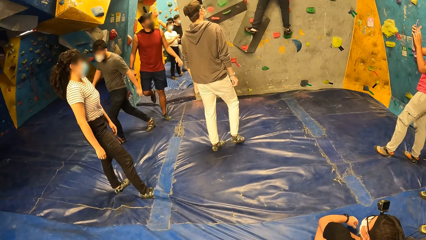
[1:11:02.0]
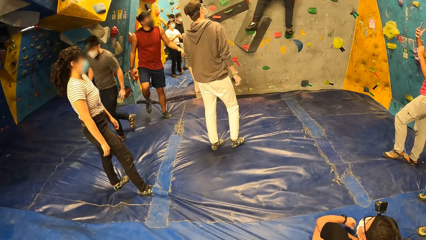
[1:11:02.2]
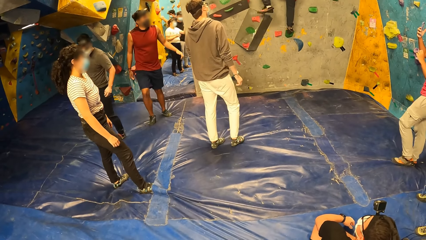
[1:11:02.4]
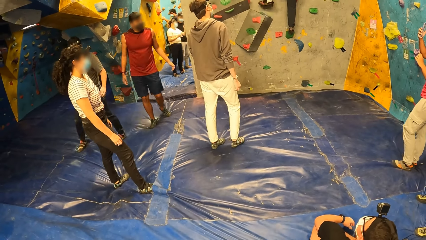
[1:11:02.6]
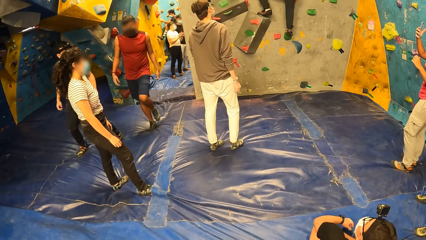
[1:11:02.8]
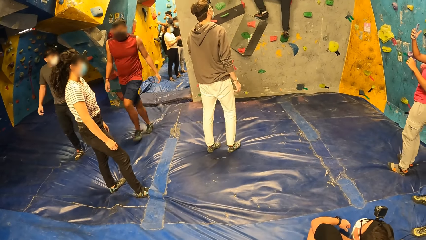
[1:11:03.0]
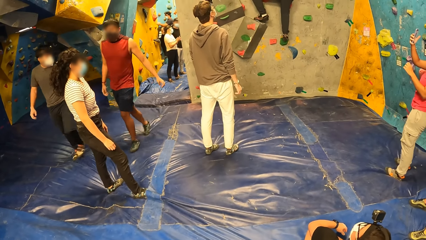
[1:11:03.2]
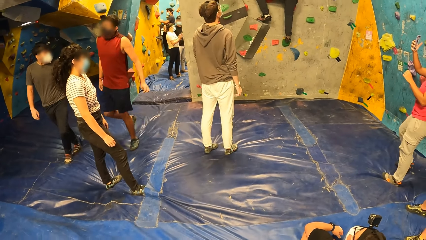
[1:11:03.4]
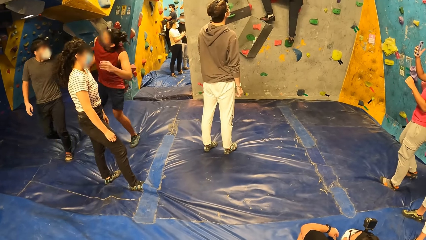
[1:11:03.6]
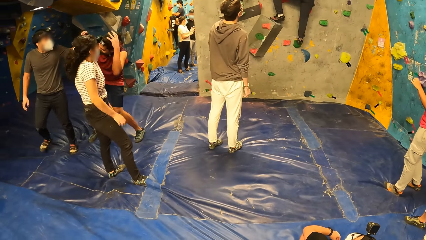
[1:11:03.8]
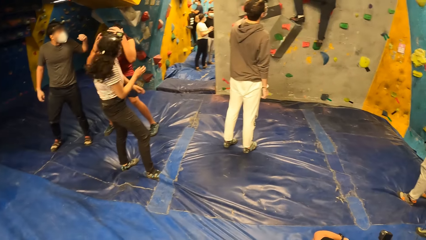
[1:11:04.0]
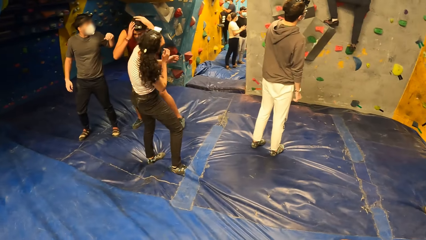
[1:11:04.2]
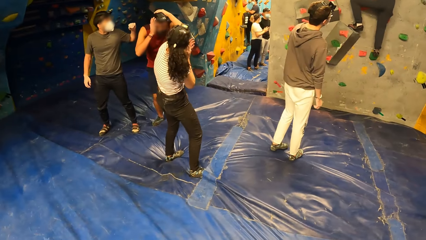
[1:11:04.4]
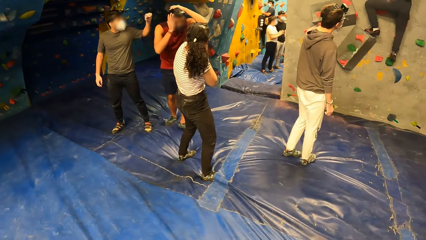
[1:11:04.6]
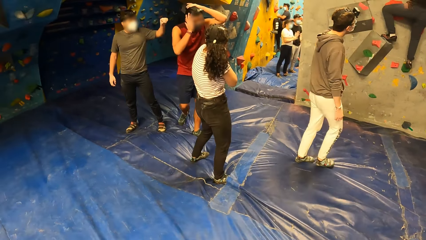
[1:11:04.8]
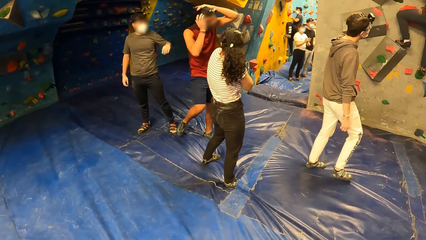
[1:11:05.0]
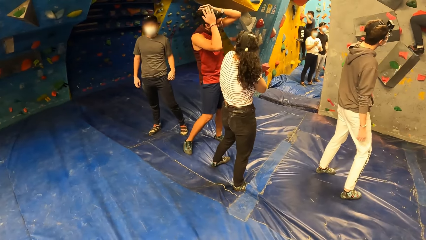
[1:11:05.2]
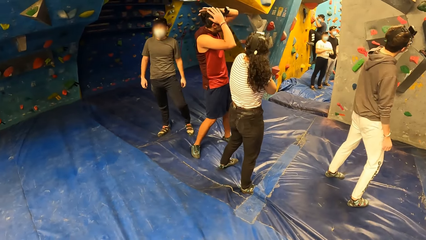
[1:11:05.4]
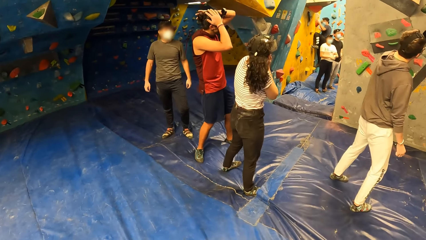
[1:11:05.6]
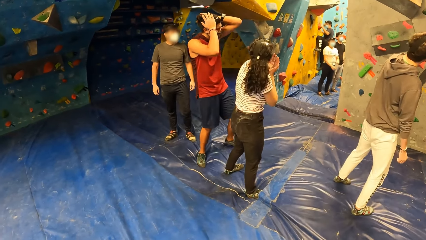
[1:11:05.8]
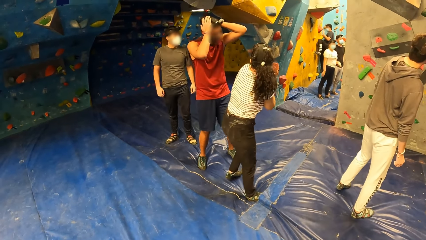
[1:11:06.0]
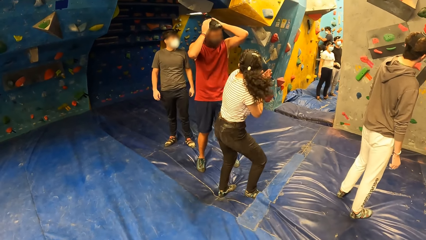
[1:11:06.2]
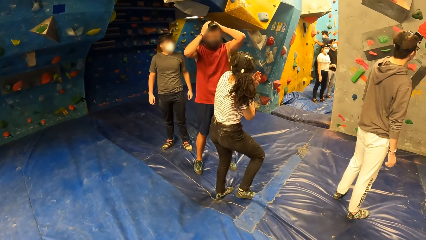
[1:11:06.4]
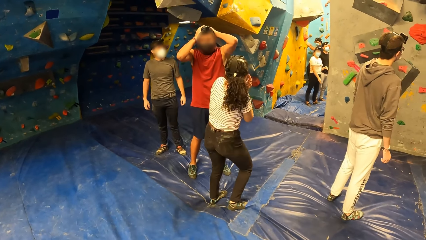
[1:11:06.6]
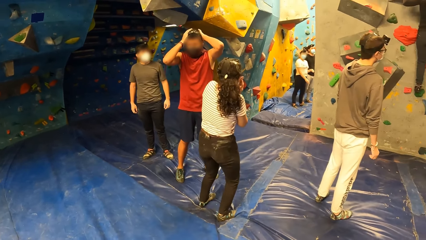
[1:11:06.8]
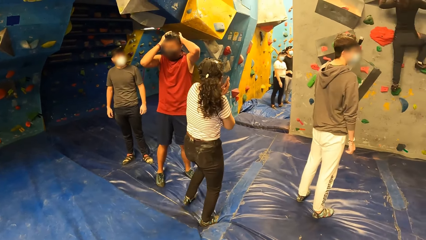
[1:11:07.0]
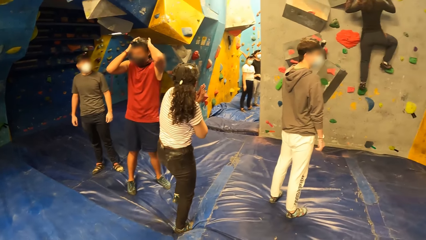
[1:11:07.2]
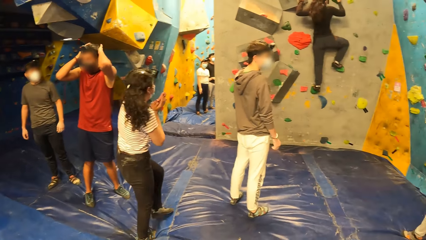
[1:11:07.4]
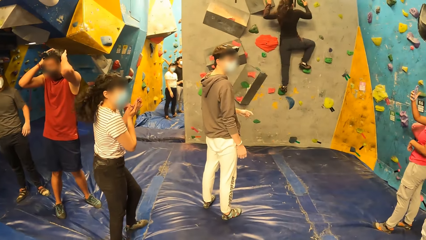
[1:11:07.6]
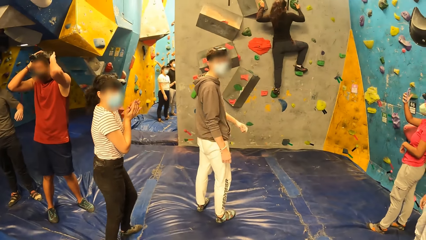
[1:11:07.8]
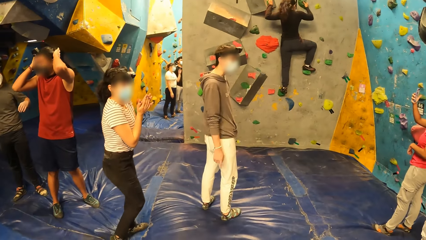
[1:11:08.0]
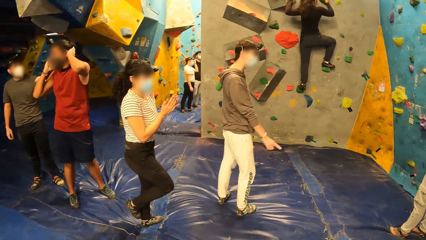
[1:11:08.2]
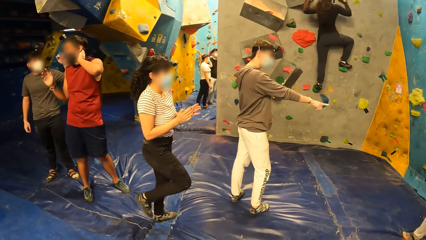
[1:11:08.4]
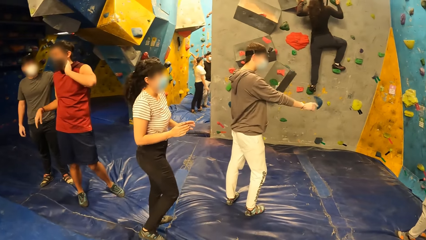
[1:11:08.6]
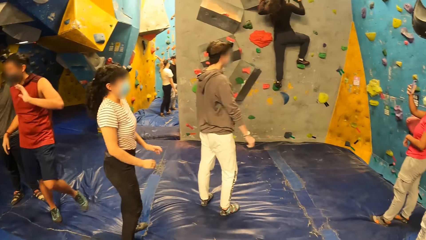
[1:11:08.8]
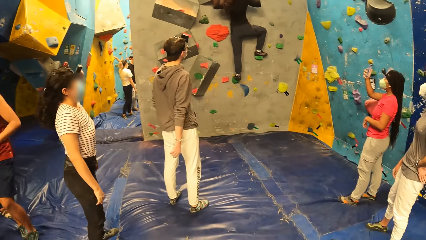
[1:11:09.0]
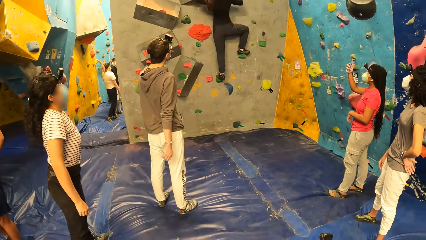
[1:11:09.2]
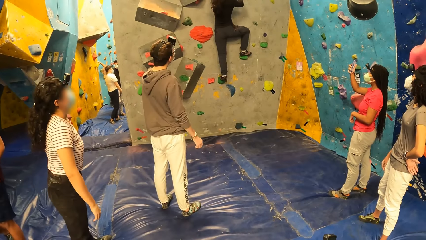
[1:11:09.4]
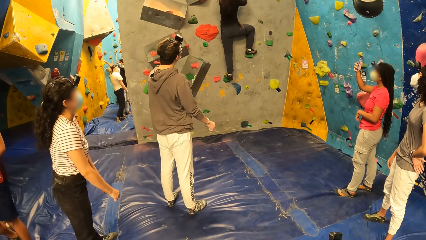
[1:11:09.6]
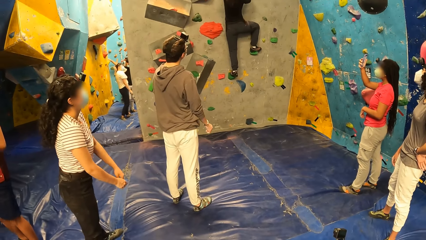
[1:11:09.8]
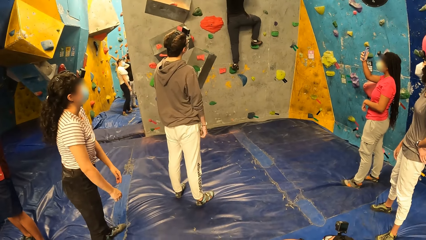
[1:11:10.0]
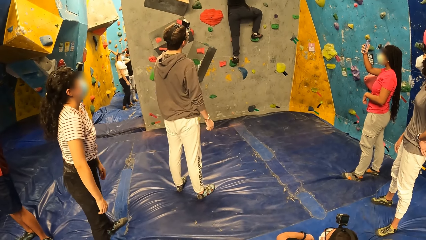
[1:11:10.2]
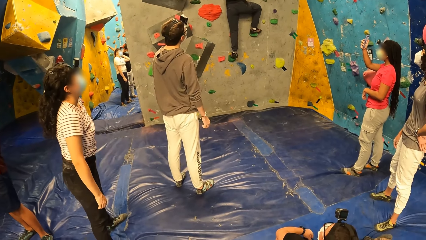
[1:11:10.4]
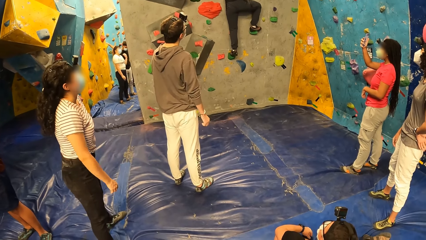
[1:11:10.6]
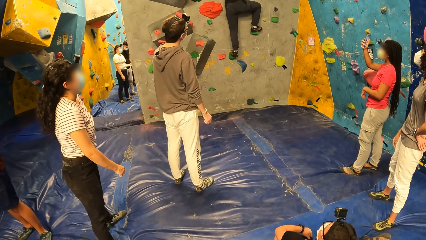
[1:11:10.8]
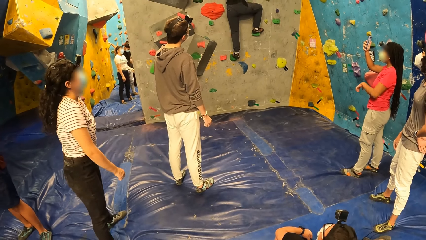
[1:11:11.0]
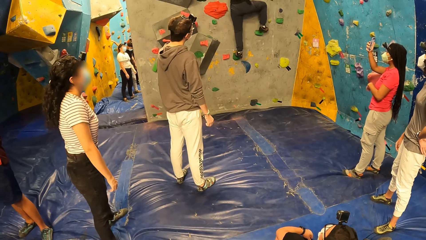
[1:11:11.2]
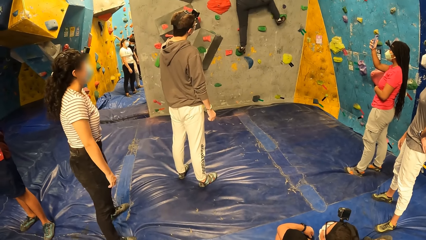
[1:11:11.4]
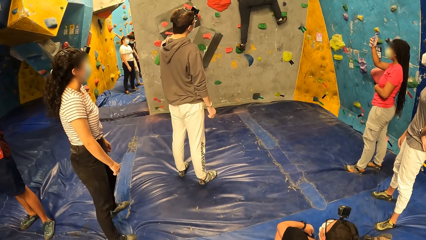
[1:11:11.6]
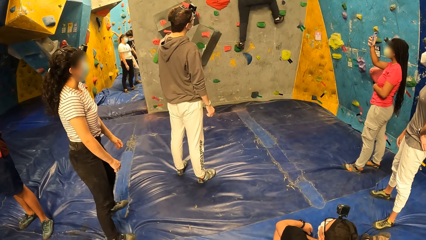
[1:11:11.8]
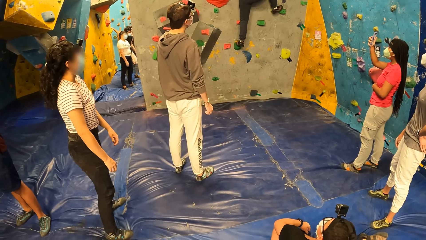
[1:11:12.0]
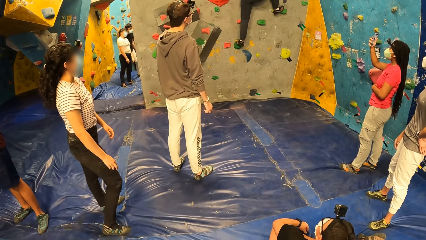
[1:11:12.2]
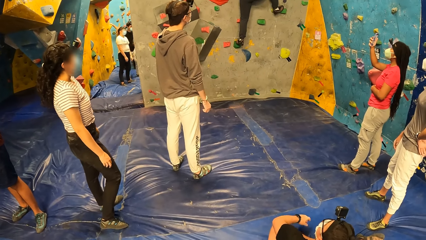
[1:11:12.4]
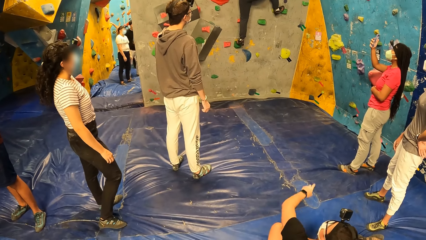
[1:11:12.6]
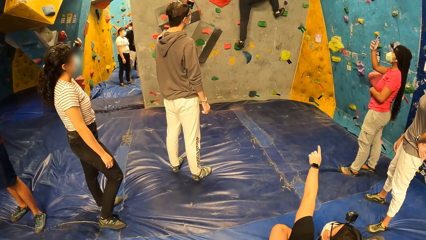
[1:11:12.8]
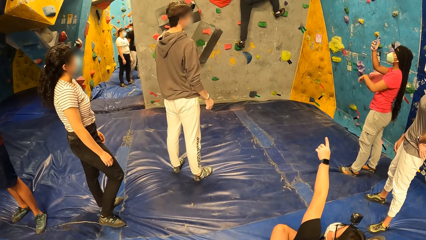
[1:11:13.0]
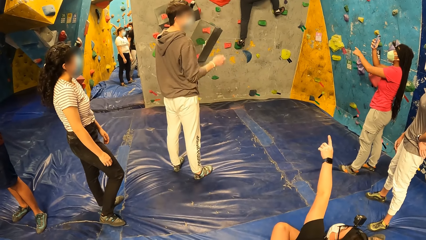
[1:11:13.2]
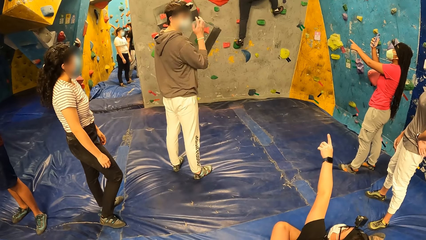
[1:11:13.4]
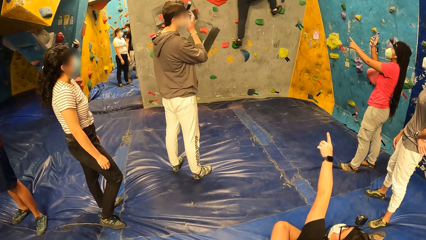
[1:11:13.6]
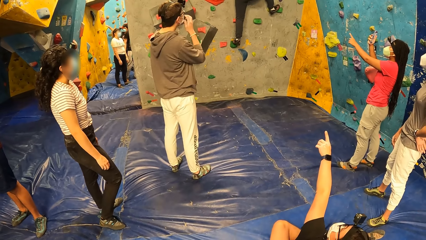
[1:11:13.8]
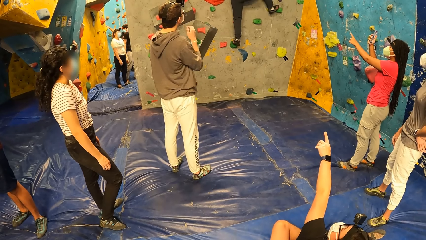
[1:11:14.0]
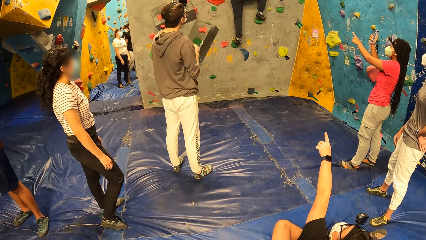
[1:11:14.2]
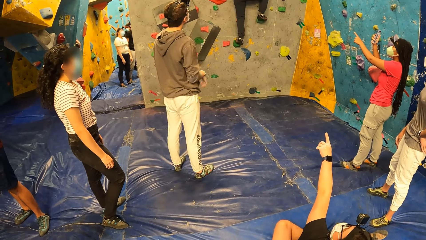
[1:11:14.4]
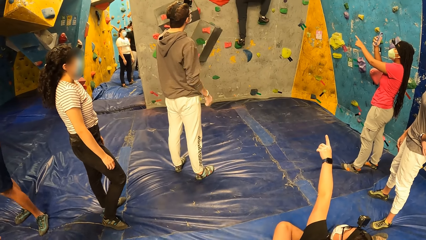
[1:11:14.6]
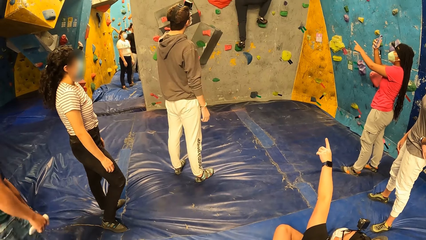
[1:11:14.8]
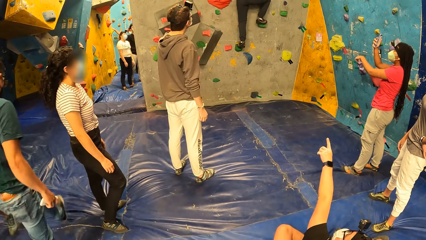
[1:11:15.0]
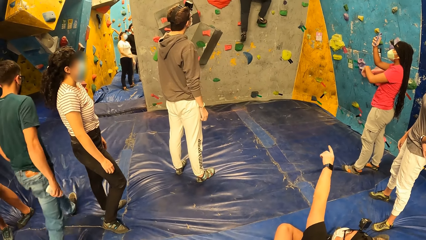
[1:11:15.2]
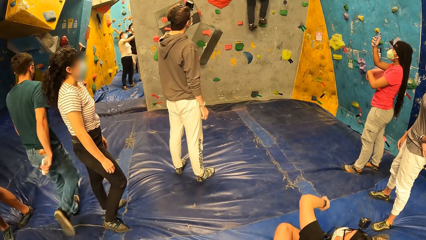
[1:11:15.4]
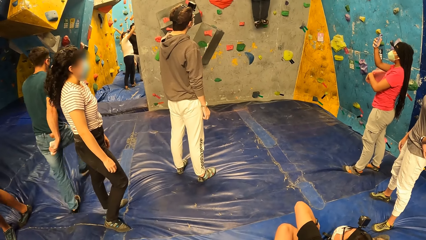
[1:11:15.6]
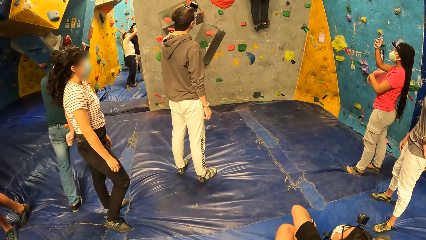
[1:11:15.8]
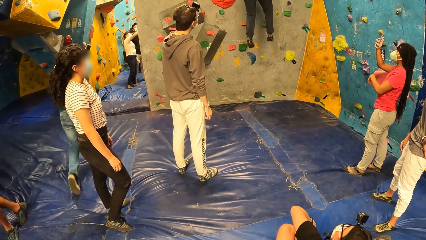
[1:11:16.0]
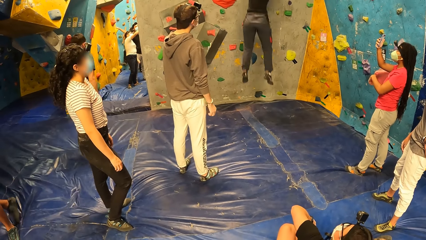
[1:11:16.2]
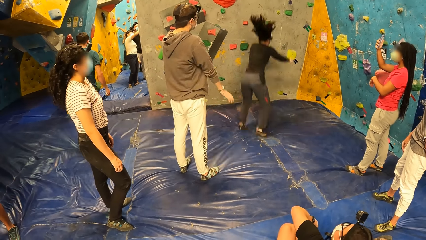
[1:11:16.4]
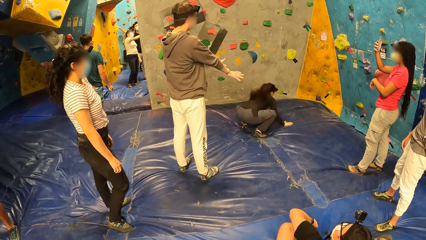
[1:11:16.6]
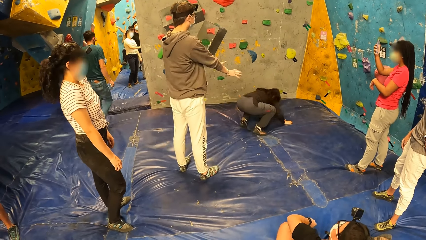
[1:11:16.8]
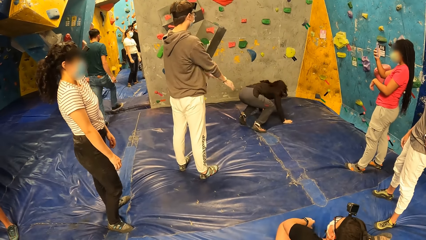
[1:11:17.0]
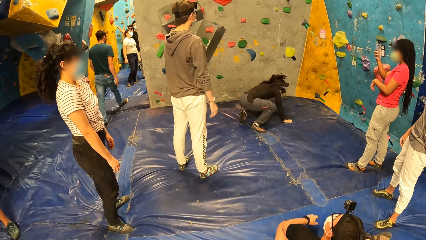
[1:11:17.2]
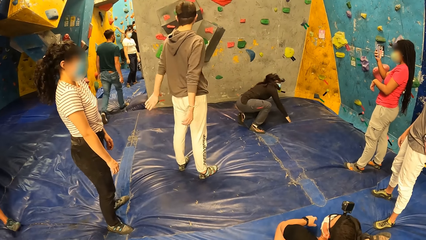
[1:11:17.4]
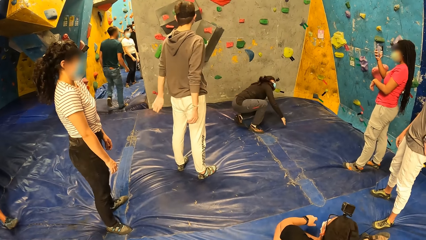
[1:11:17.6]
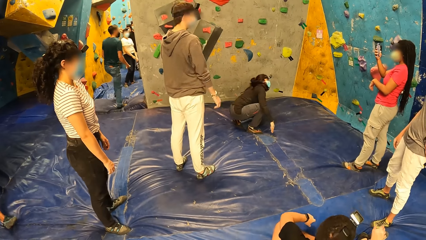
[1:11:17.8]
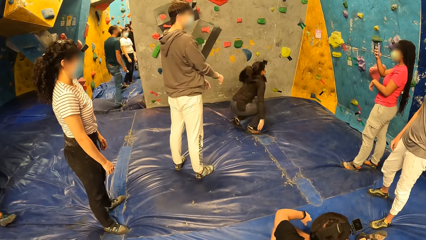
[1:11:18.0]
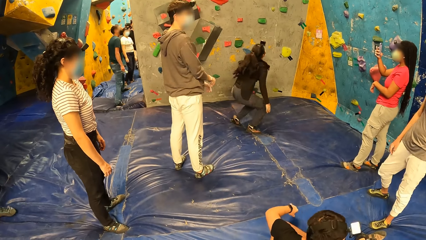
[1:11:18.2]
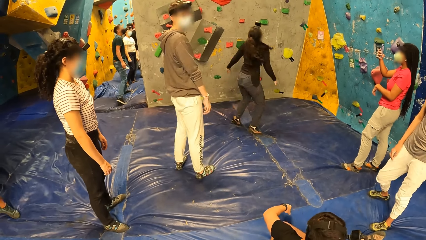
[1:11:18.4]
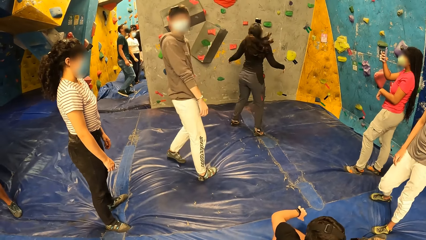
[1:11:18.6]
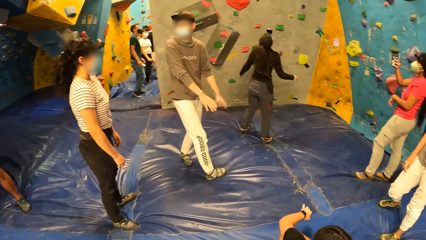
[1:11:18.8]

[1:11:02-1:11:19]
The man points at the hand hold on the wall. The woman points at a hand hold on the wall with her left hand. Another woman jumps down from the wall. The man stretches both hands.
